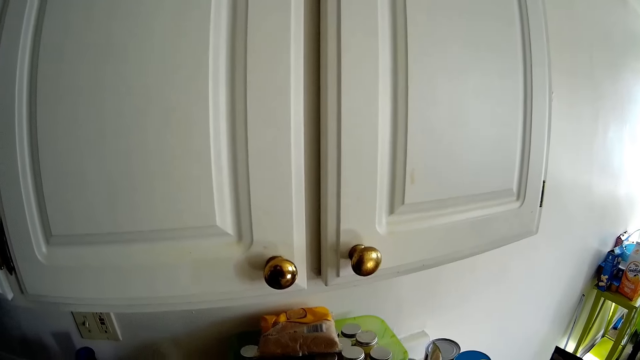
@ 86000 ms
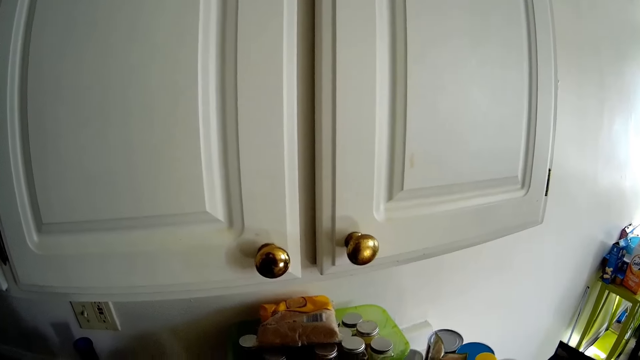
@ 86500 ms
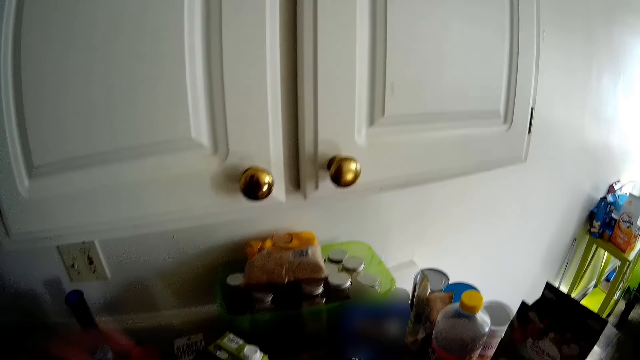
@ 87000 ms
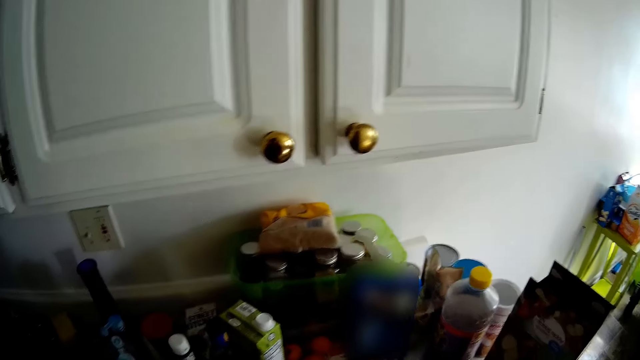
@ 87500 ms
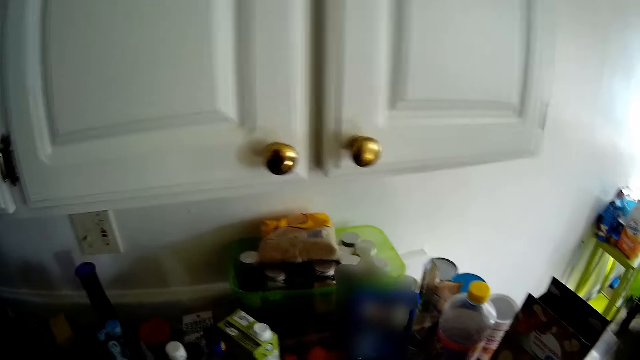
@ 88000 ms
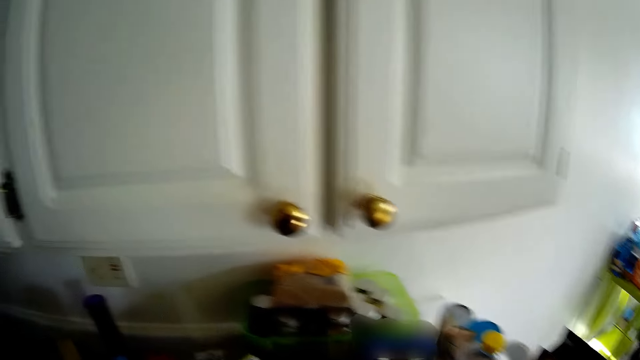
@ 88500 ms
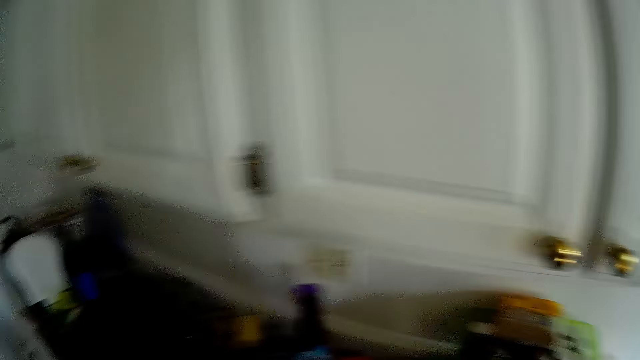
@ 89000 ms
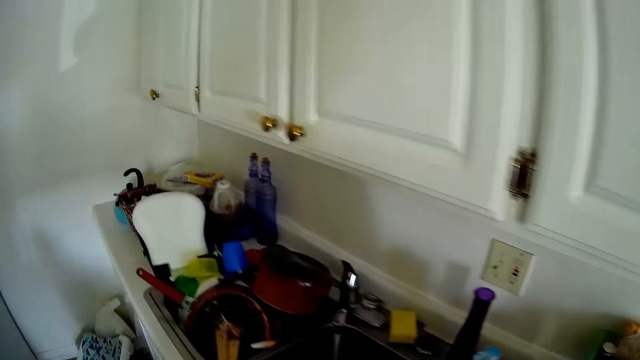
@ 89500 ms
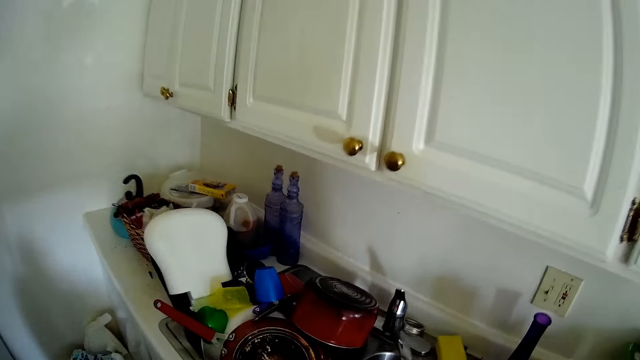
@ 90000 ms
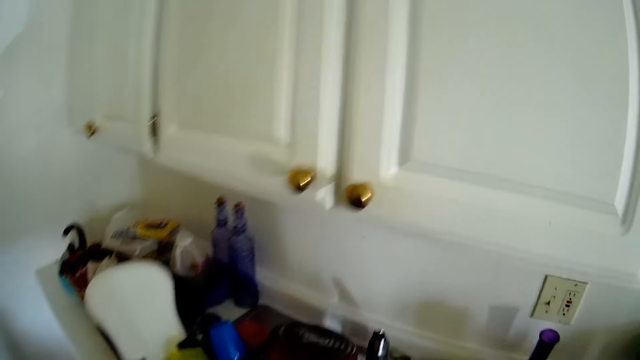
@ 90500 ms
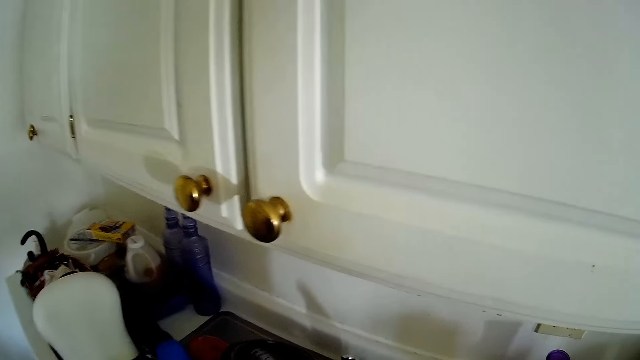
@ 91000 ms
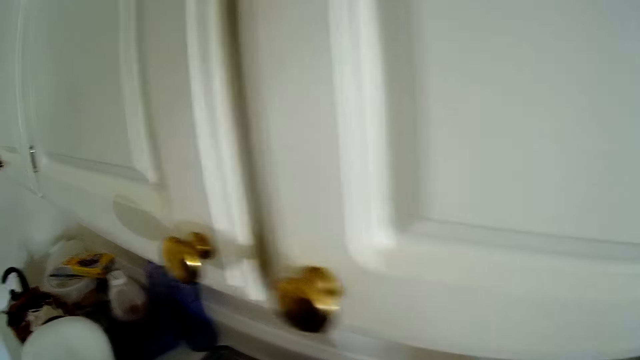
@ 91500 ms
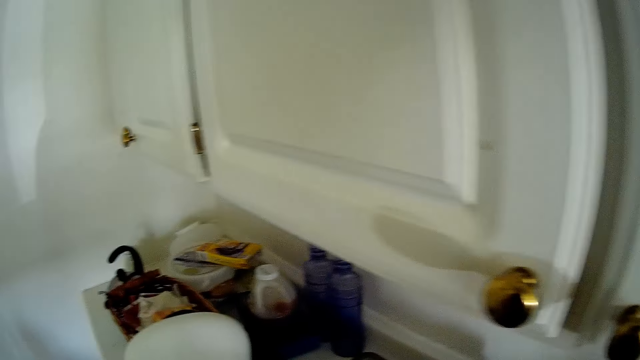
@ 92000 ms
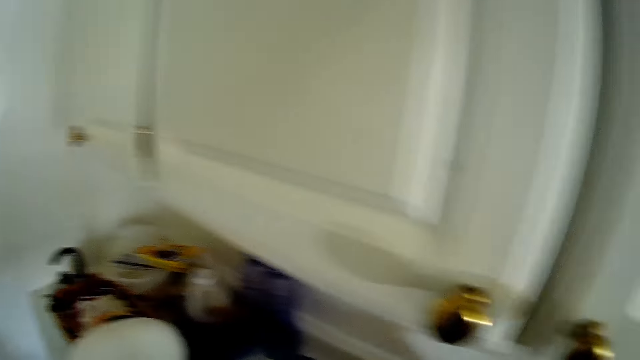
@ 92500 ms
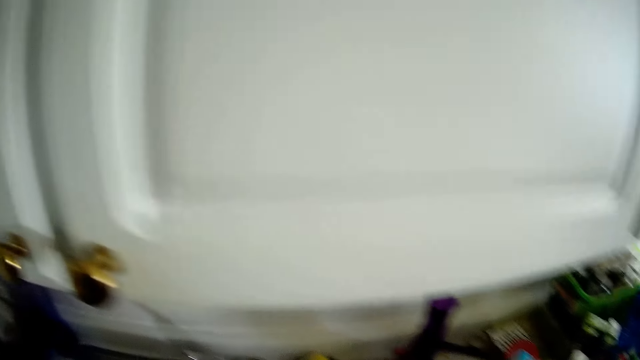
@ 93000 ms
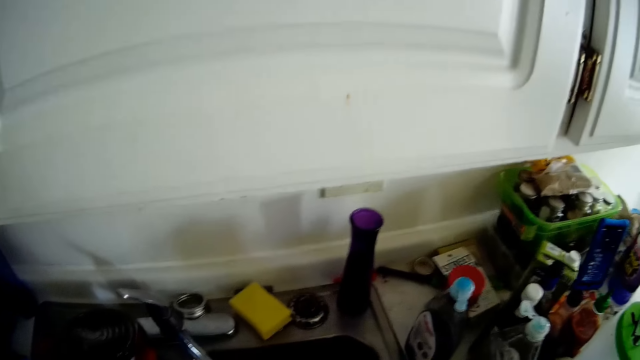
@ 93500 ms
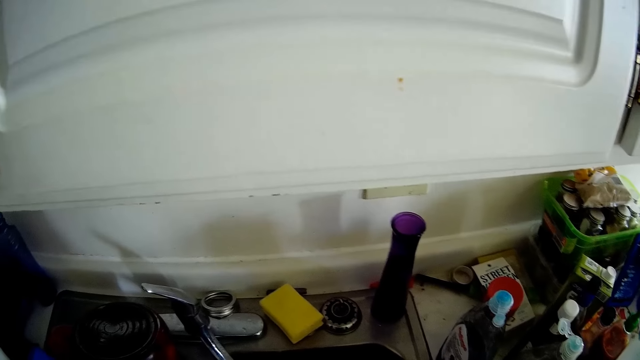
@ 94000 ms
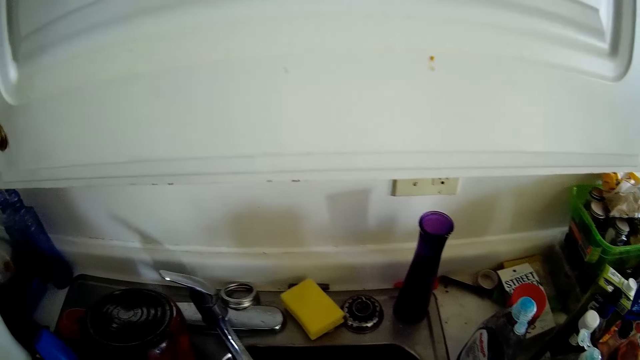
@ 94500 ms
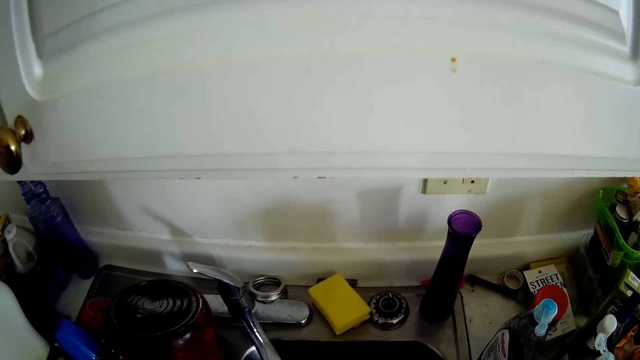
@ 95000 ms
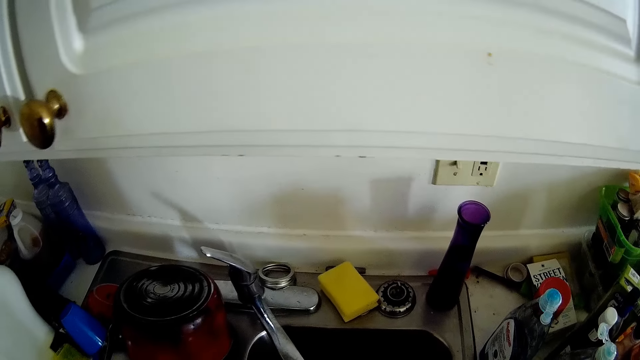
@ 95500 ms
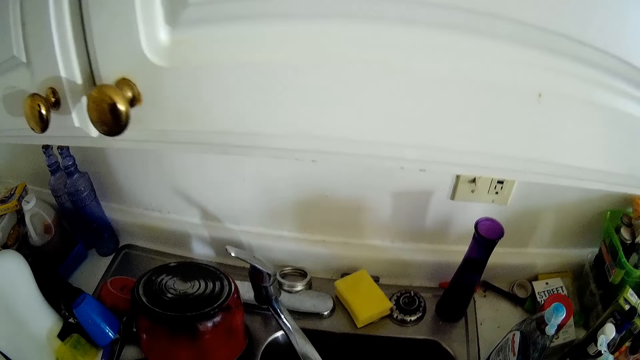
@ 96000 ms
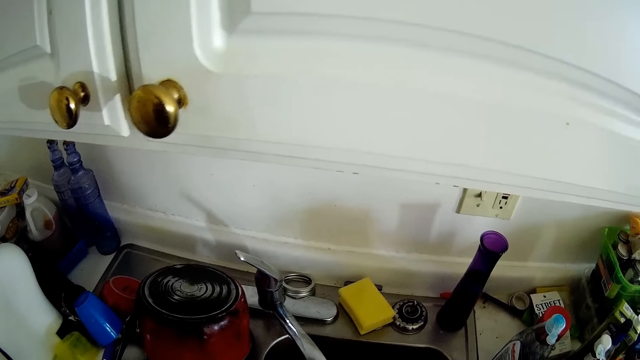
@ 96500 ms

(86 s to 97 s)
The camera wearer washes something.

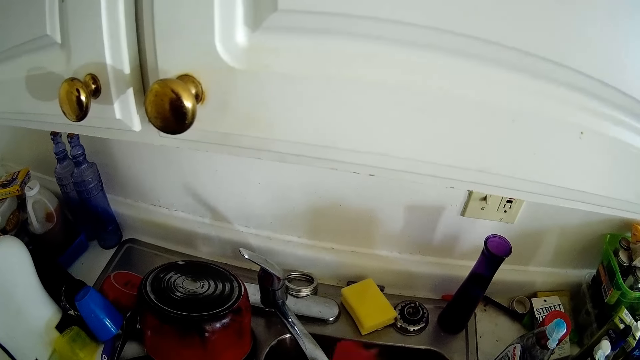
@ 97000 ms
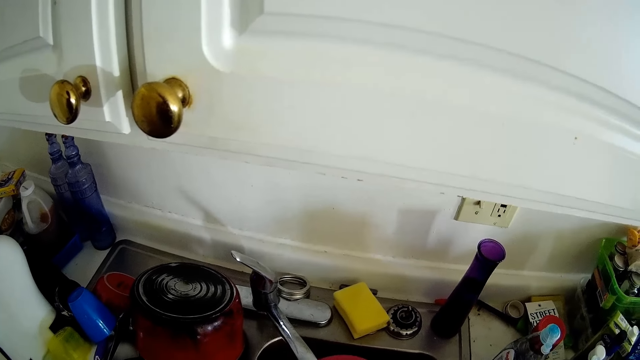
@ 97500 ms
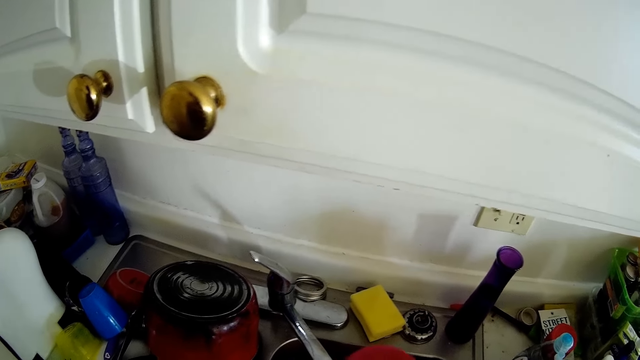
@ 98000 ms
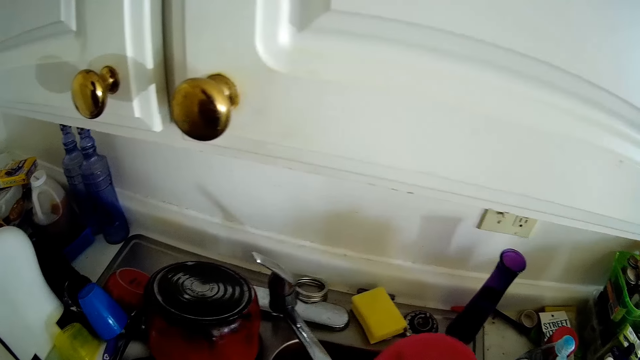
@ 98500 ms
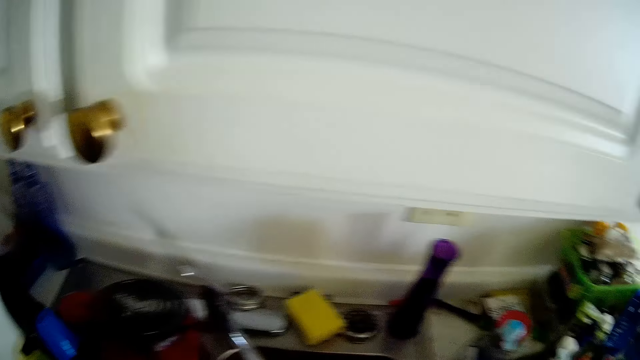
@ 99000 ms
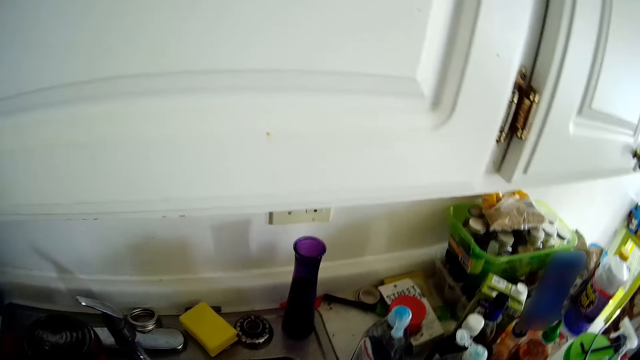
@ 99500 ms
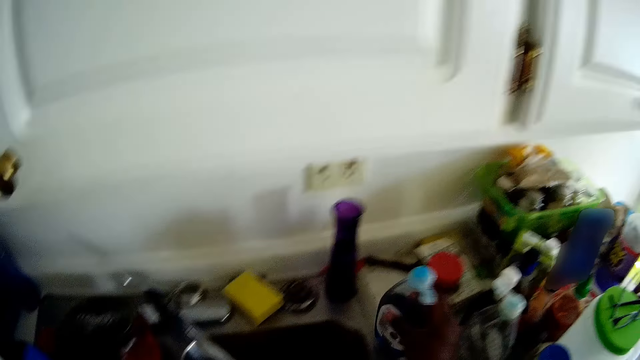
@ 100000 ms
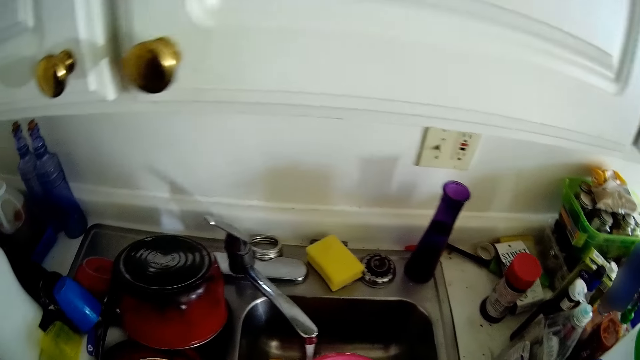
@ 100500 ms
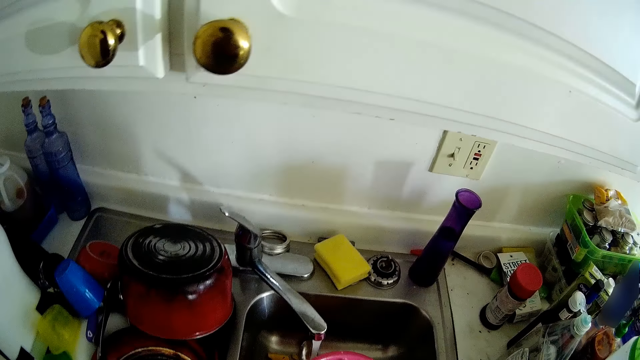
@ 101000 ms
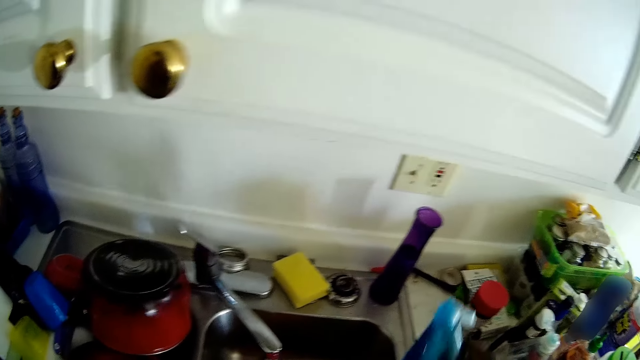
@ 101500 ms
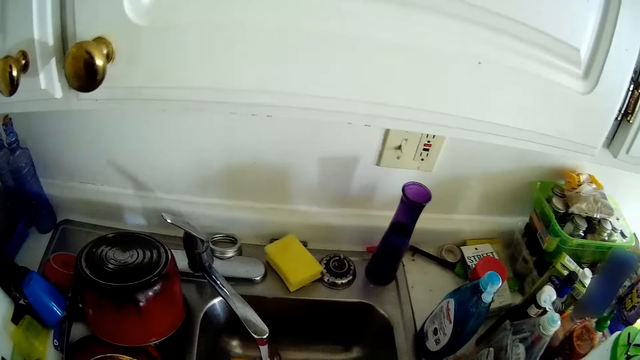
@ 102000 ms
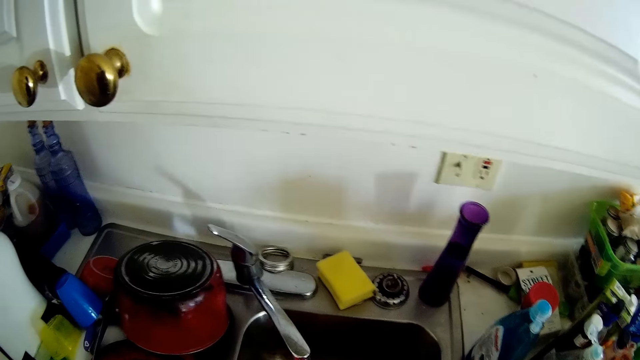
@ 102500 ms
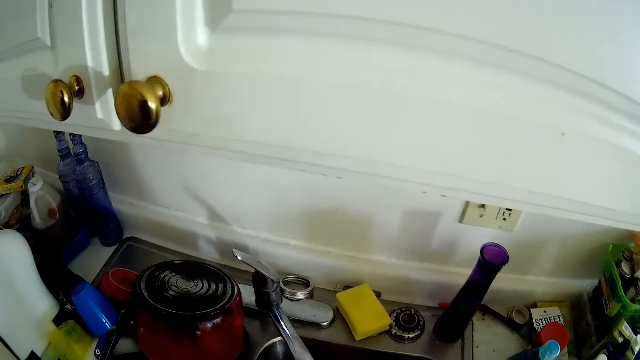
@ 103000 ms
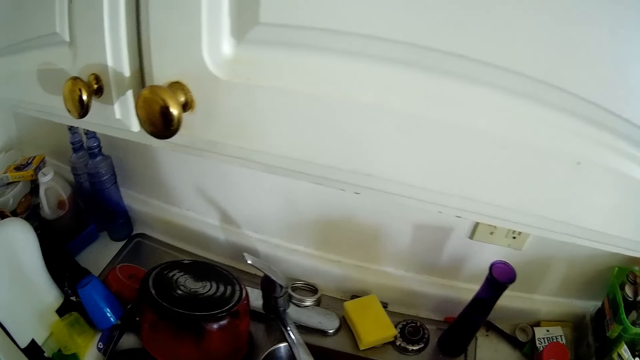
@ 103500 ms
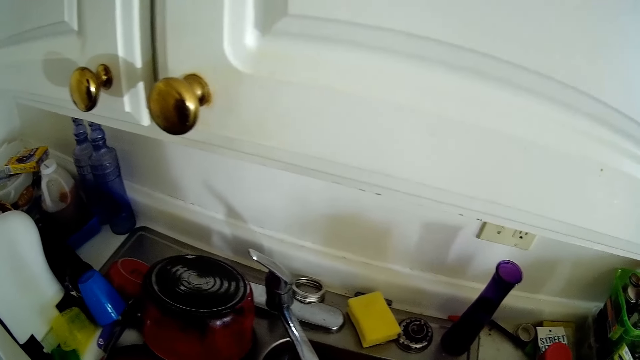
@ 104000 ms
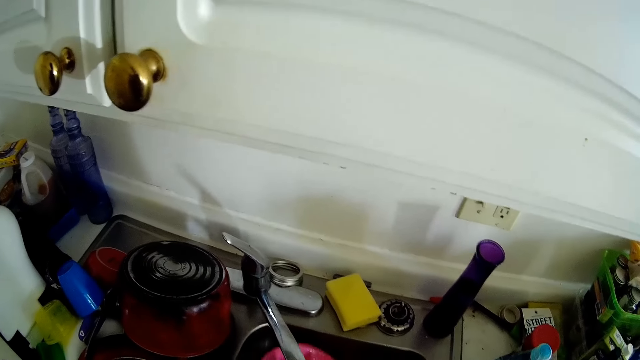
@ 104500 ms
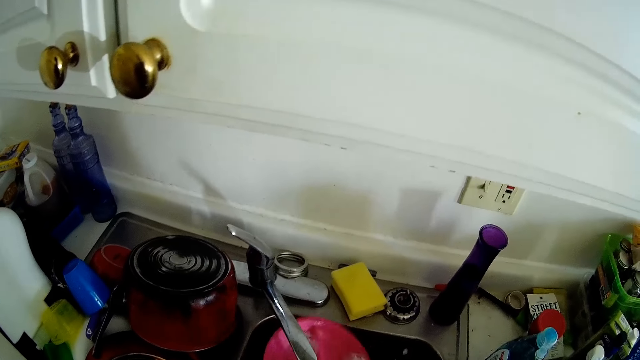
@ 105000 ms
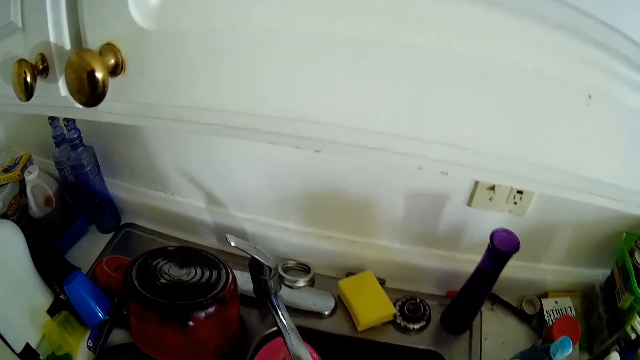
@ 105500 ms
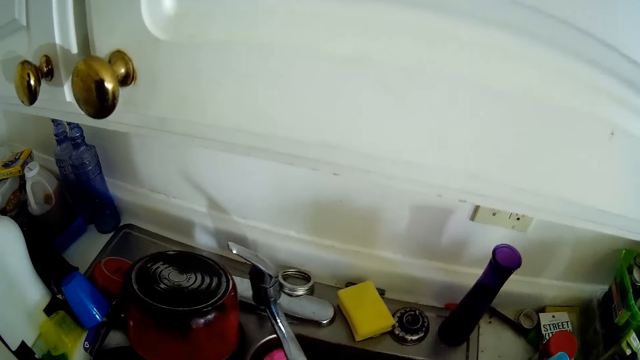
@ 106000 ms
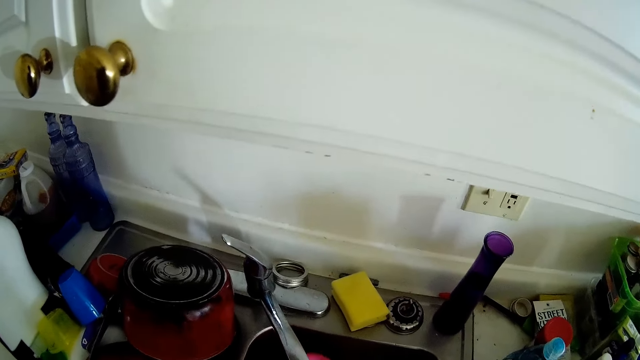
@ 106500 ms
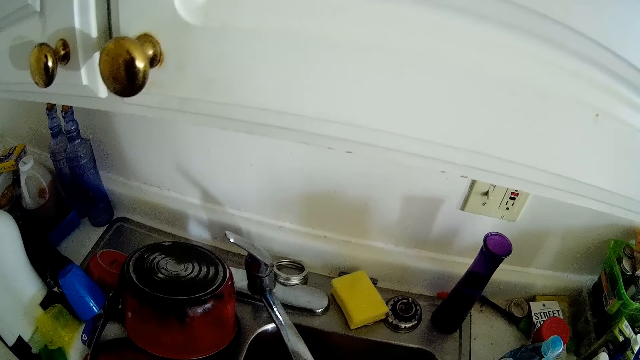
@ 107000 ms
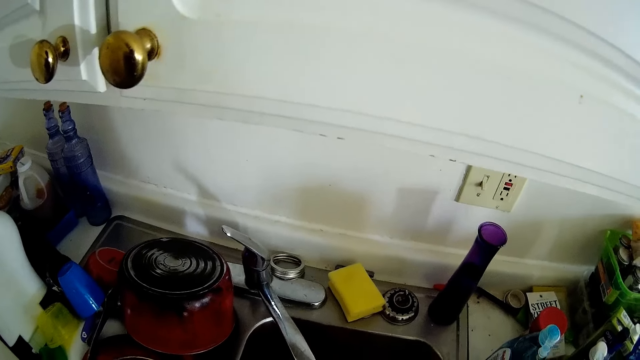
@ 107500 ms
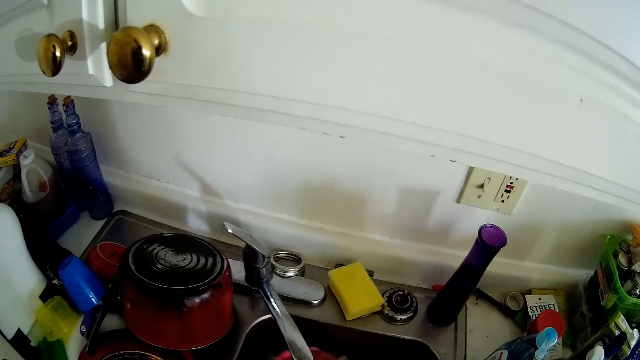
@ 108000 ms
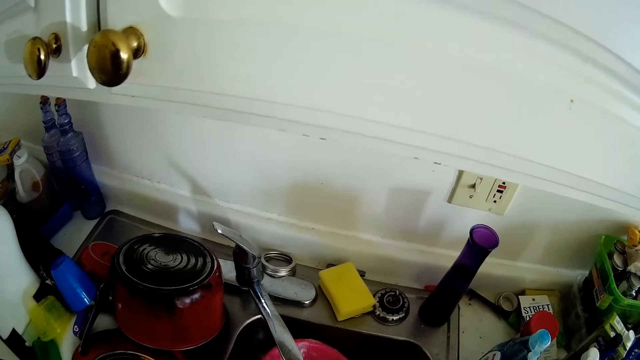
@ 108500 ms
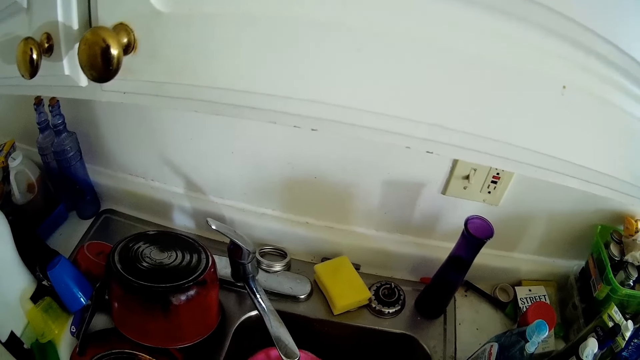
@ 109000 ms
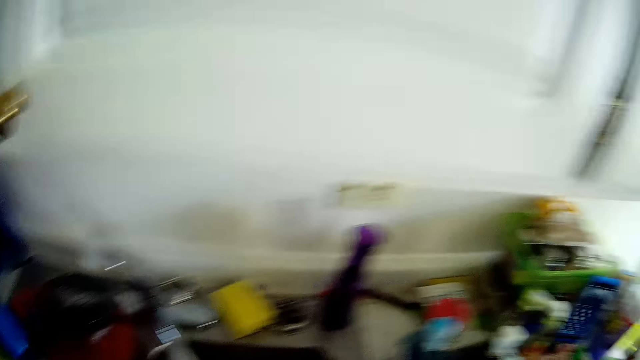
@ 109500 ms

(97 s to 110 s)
The camera wearer takes a soap from the cabinet with her right hand. She drops the soap on the cabinet with her right hand. She washes the utensils.
